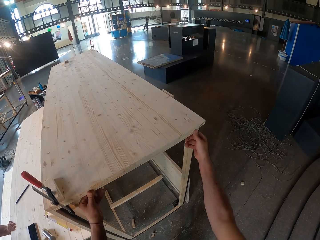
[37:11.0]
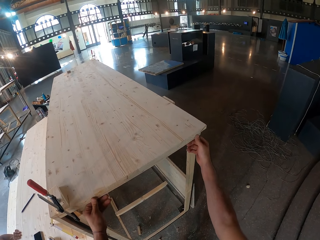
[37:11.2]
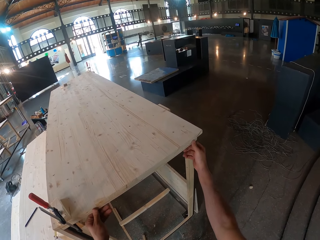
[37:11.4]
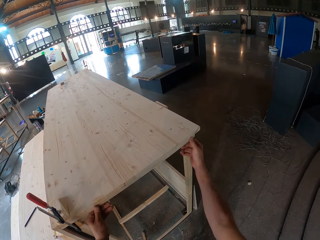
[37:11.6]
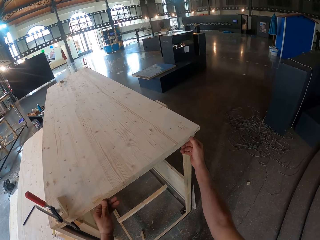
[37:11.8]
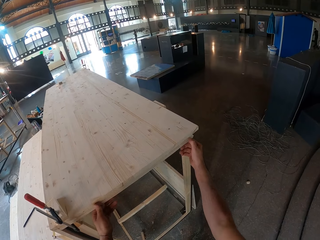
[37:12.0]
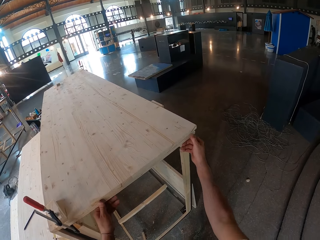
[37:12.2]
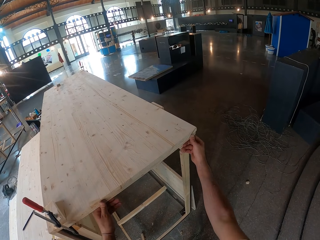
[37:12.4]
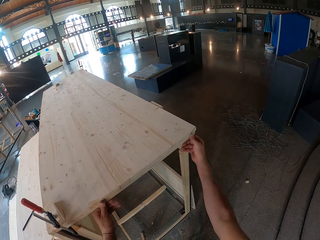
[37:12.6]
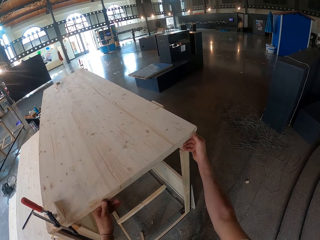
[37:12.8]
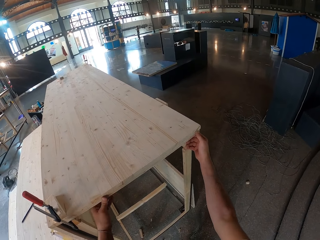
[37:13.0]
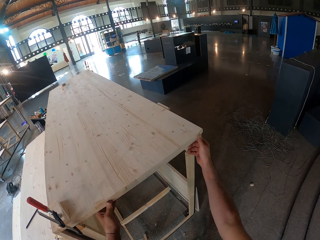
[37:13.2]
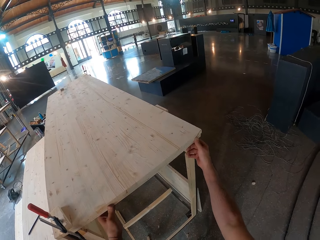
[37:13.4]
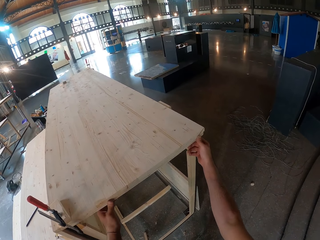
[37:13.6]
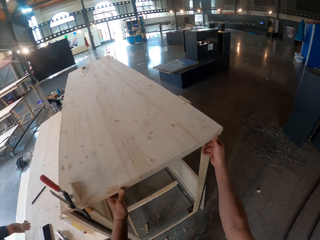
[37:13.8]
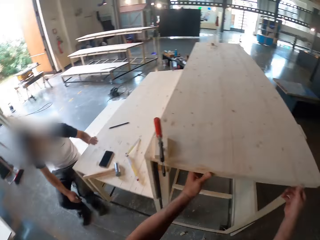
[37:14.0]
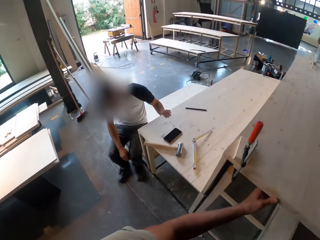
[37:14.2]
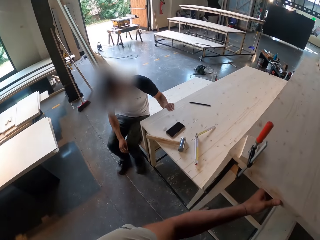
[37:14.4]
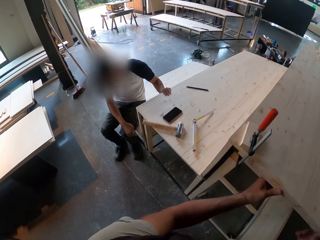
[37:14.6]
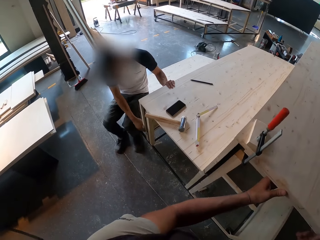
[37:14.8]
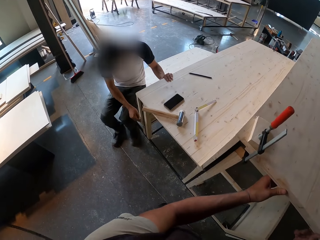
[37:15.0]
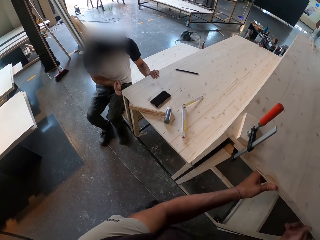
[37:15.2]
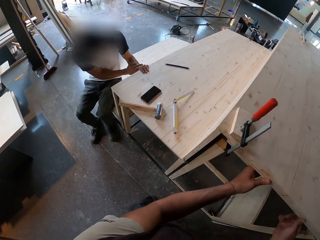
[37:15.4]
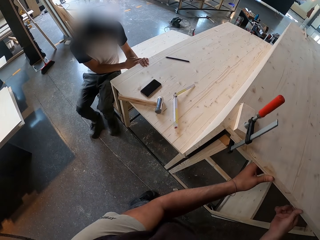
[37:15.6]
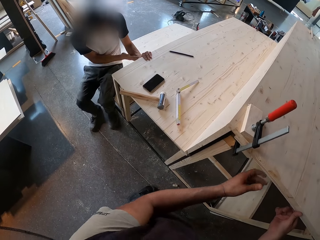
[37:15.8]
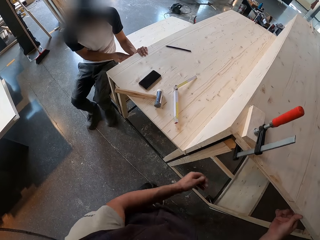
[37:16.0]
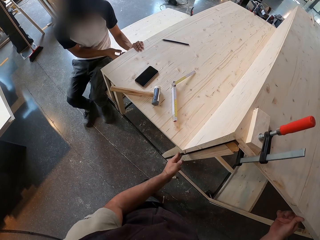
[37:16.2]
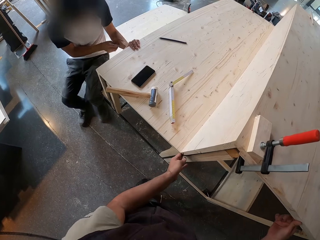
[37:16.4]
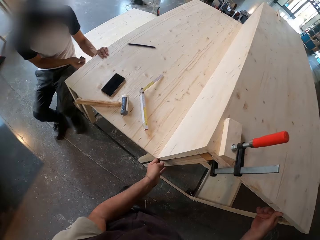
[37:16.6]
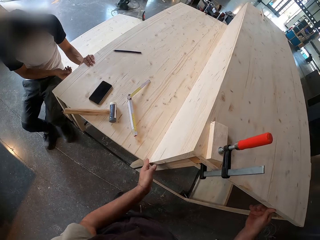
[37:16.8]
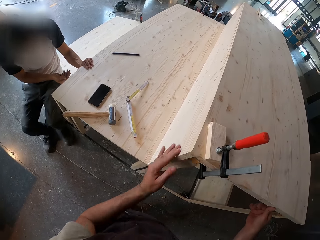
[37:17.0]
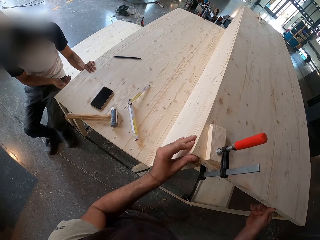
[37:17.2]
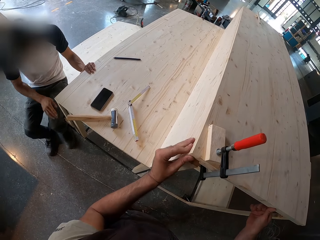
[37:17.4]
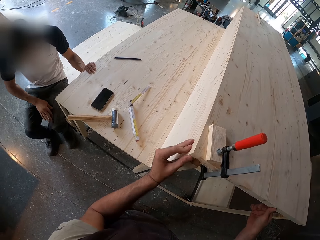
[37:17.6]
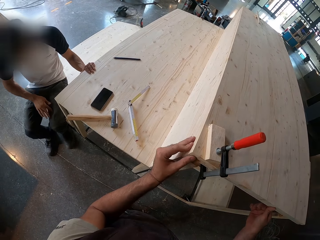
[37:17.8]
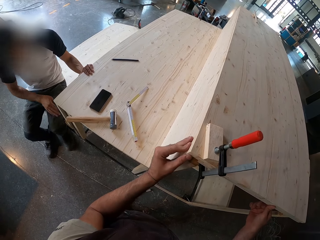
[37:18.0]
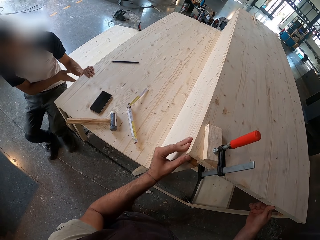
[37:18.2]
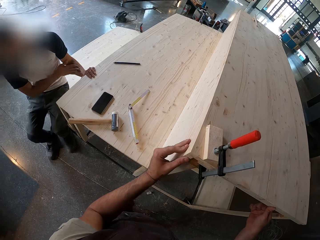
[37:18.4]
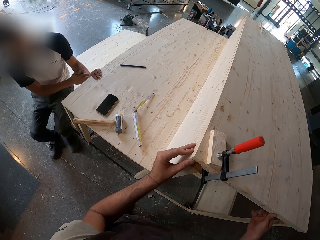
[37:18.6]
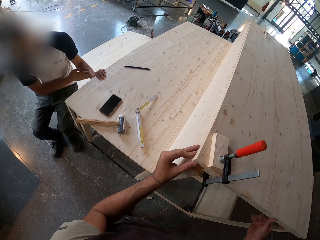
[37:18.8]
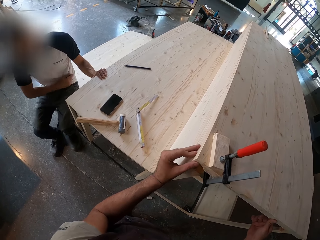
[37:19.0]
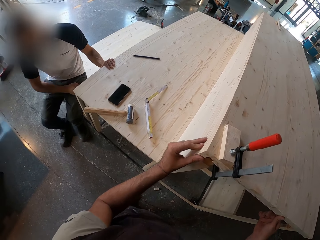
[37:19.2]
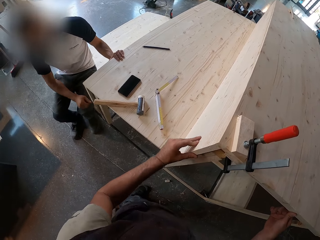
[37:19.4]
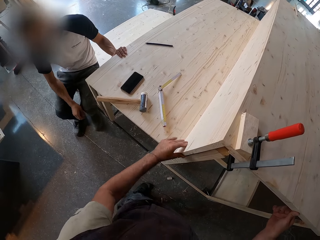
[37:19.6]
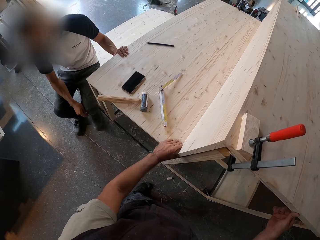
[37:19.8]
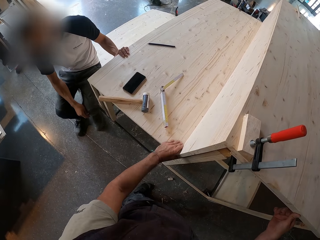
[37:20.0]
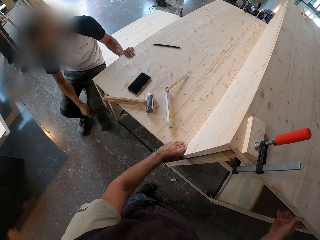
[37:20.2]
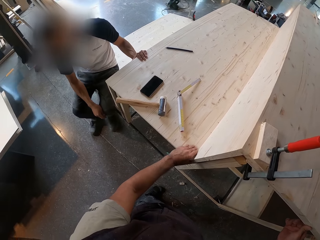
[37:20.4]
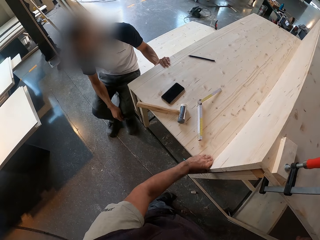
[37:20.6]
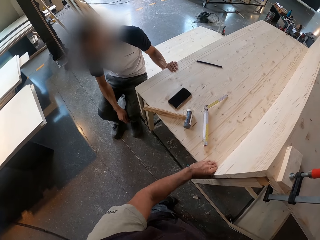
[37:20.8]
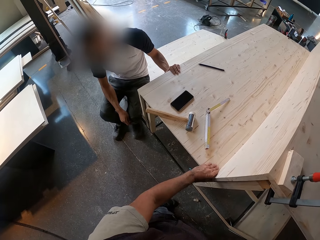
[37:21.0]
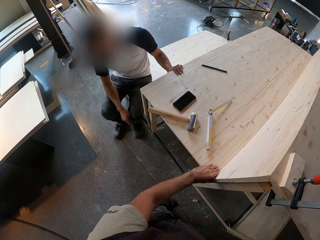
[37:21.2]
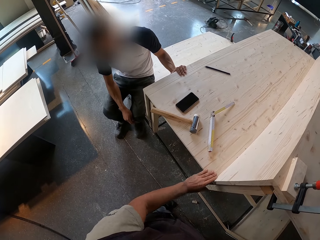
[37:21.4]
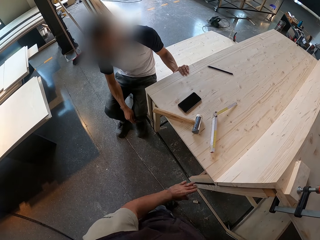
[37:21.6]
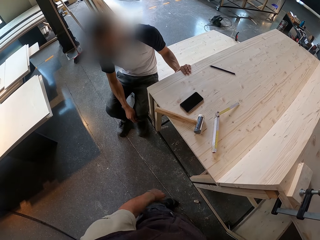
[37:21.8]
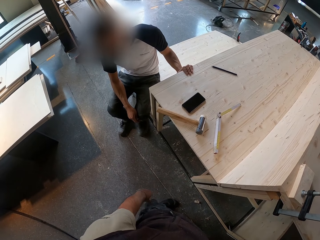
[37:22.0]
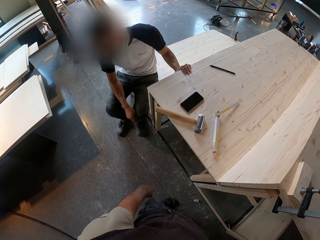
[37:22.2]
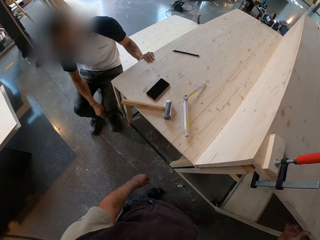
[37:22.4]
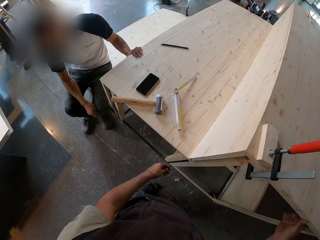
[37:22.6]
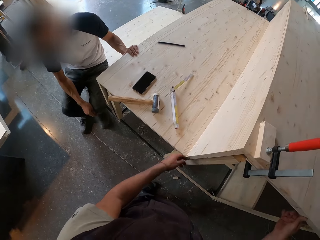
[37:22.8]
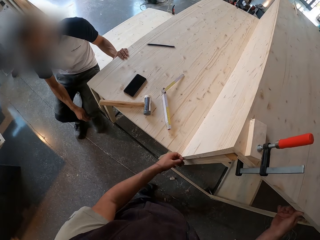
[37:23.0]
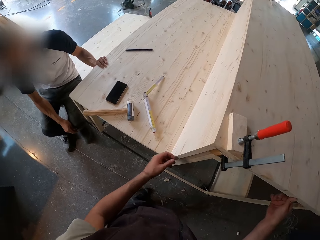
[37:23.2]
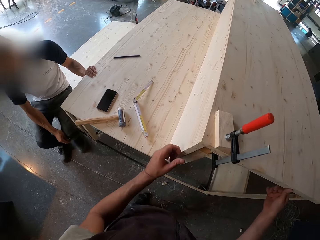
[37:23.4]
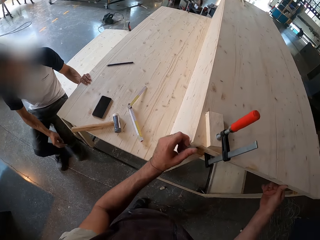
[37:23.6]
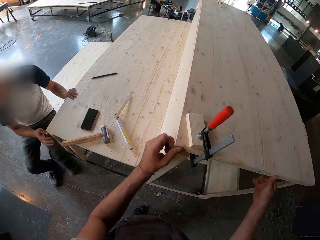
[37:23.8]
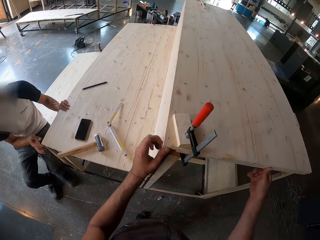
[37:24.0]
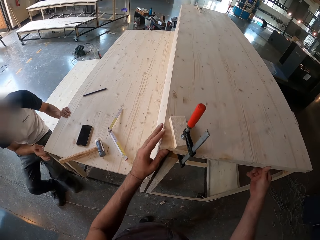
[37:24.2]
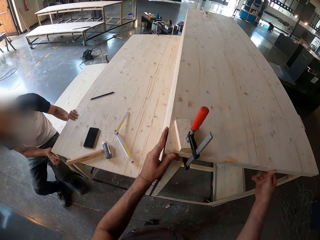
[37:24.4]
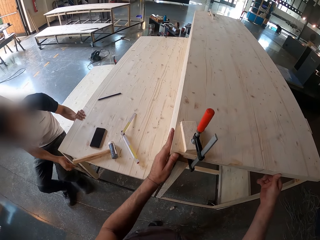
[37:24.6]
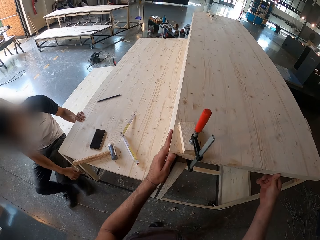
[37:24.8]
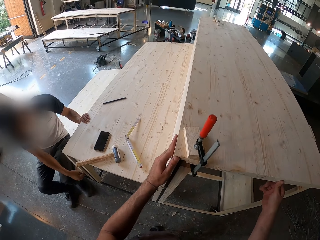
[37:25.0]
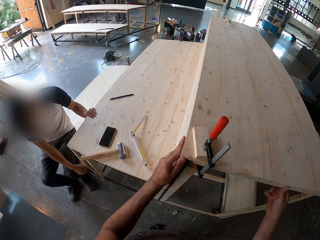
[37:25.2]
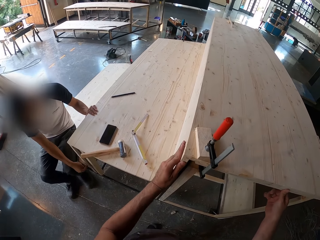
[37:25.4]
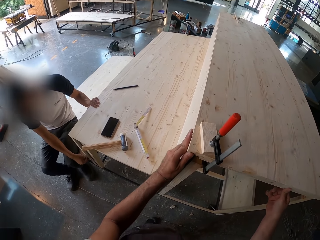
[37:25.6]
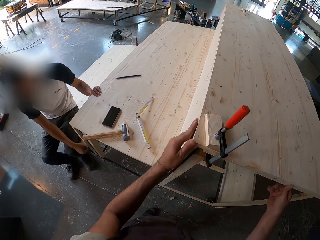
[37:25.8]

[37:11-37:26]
The camera wearer adjusts the wood with both hands. A man touches the lower plank on the frame structure with his hands. He scratches his left hand with his right hand. The camera wearer removes his left hand from the wood on the frame top. The man rubs his body with his right hand. The camera wearer rubs the middle plank on the frame structure with his left hand. The man touches his left hand. The camera wearer places his left hand on the lower plank on the frame structure. He removes his left hand from the lower plank on the frame structure. He removes his left hand from the wood. He rubs the middle plank on the frame structure with his left hand. The man places both hands on the lower plank on the frame structure. The camera wearer holds the wood with his left hand.

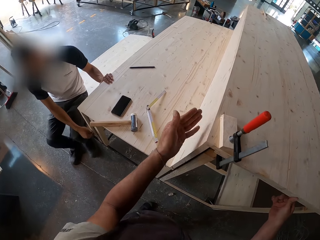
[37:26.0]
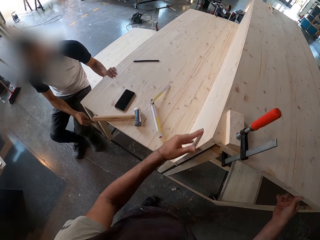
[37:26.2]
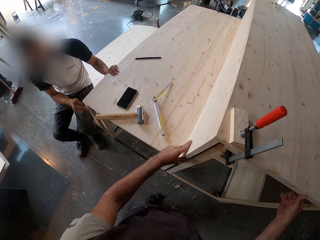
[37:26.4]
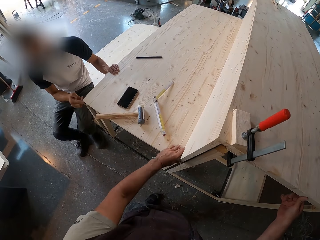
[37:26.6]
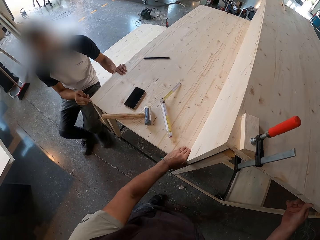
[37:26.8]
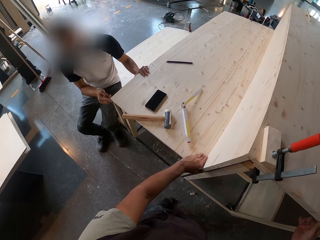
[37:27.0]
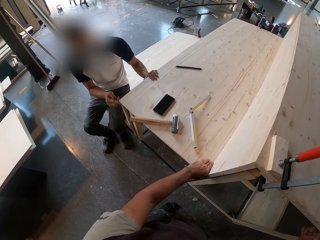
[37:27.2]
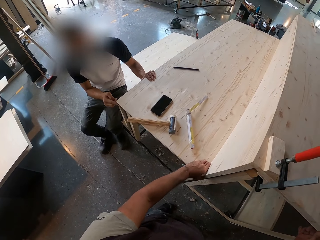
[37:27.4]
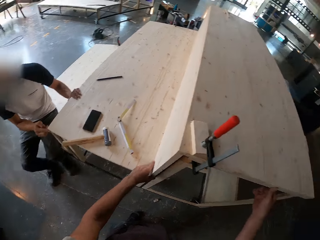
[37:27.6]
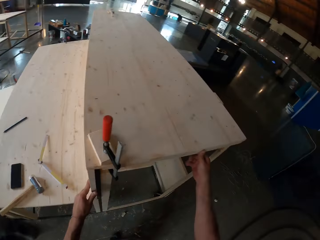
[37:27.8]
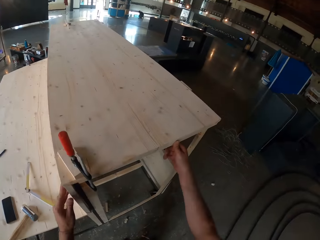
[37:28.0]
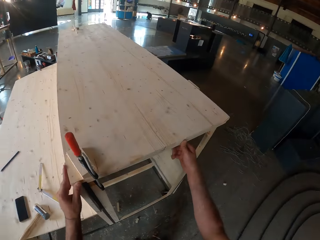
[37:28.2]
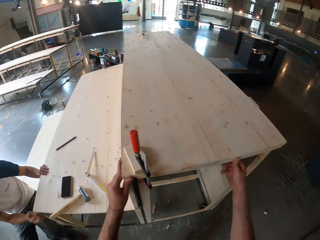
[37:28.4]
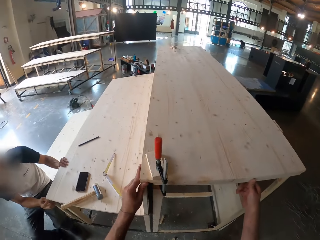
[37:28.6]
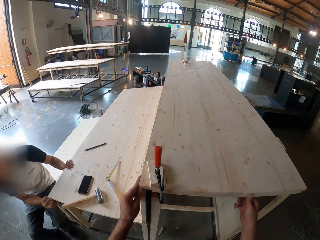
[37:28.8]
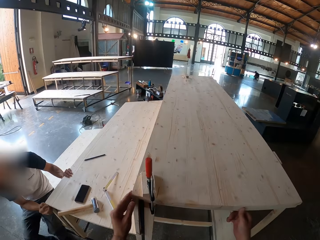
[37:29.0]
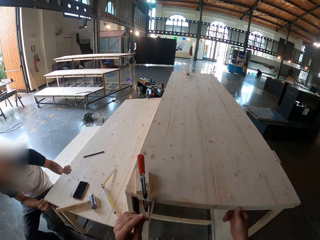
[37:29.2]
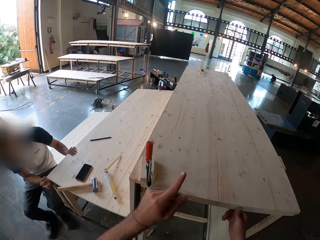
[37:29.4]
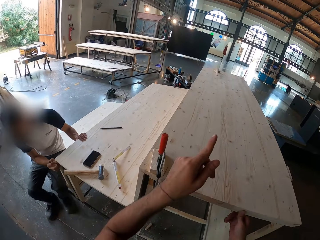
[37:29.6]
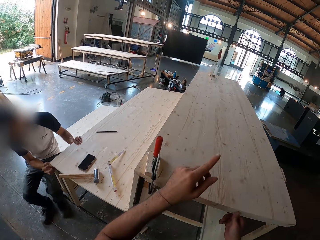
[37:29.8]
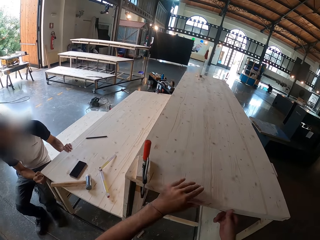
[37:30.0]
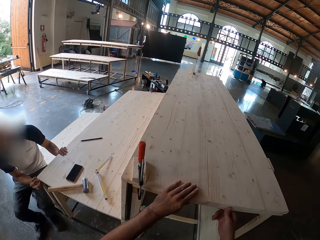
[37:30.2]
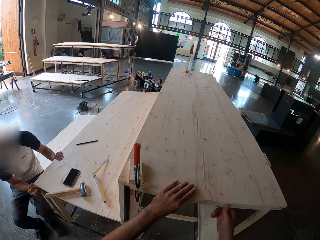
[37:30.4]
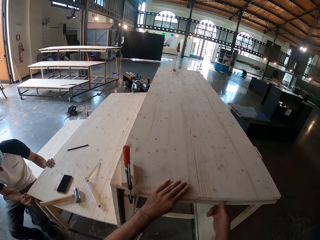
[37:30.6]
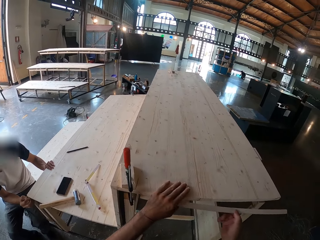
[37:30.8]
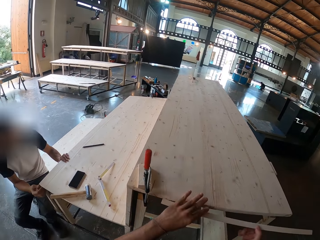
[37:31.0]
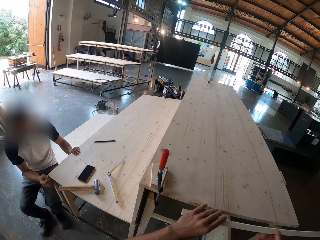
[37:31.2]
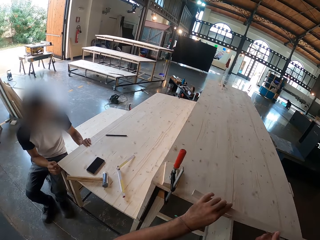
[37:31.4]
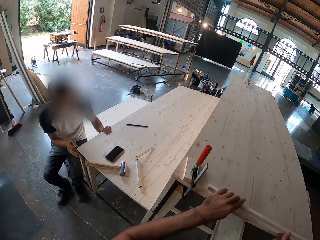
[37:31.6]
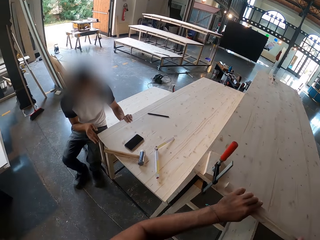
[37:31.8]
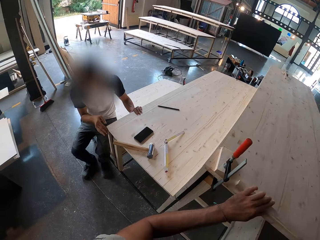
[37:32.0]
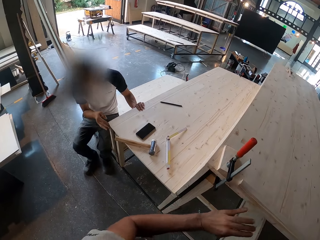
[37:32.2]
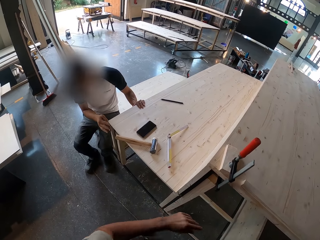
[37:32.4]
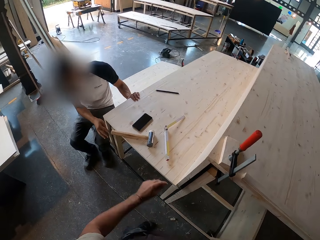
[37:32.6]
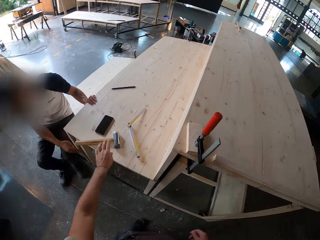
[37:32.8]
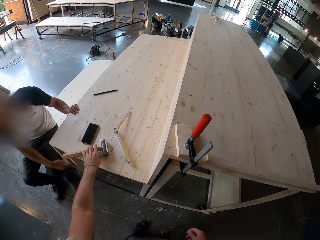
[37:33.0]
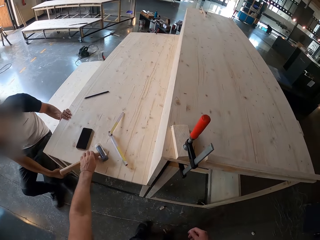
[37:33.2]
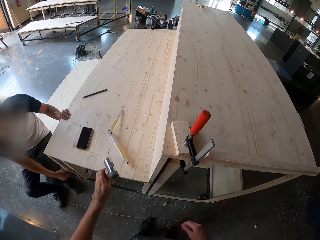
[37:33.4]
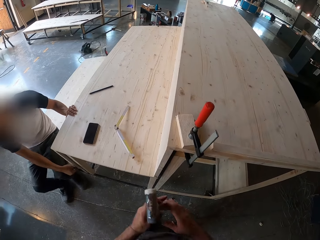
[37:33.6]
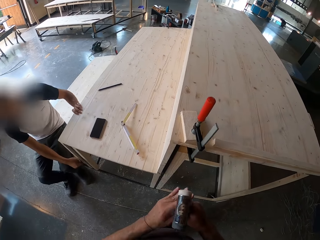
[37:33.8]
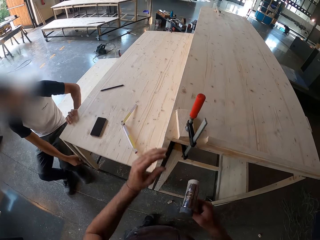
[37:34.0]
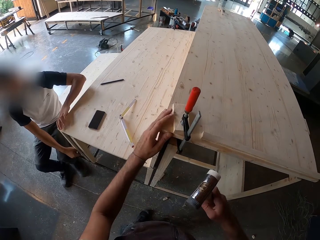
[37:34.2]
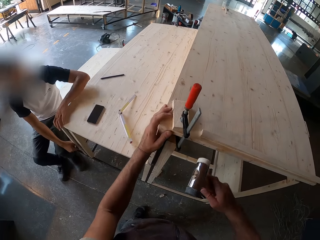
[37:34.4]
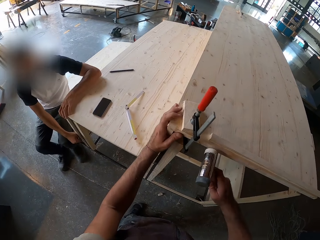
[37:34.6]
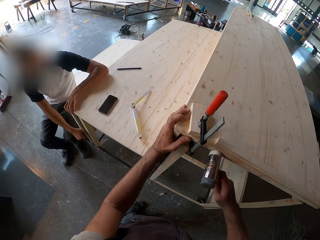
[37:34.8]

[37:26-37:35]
A man holds the wood with his right hand. The camera wearer places his left hand on the lower plank on the frame structure. He rubs the middle plank on the frame structure with his left hand. He points his left hand to the ceiling. He places his left hand on the top plank on the frame structure. He removes the wood from the top frame with his right hand. He holds the wood with his hands. He places the wood in his hands on the top plank on the frame structure. He picks up a hammer from the lower plank on the frame structure with his left hand. He passes the hammer from his left hand to his right hand. He places his left hand on the top plank on the frame structure. He hammers the top frame with the hammer in his right hand.
